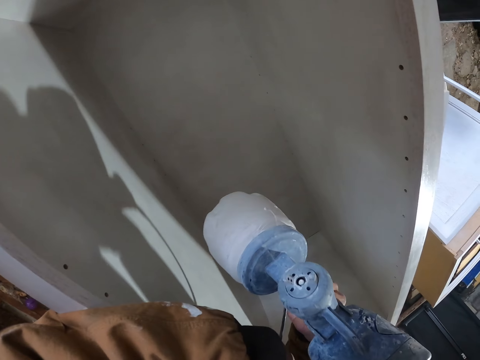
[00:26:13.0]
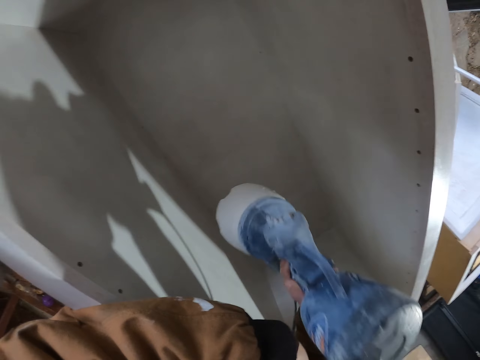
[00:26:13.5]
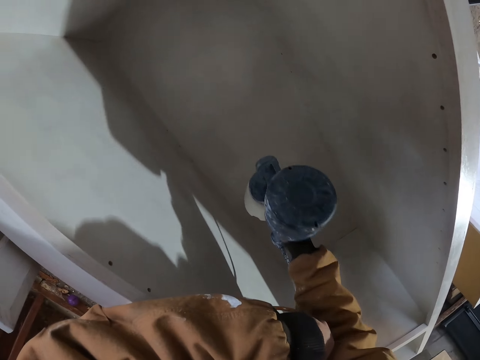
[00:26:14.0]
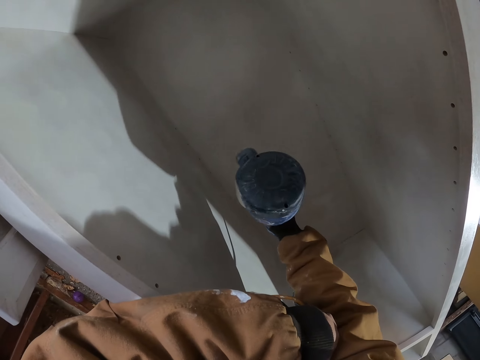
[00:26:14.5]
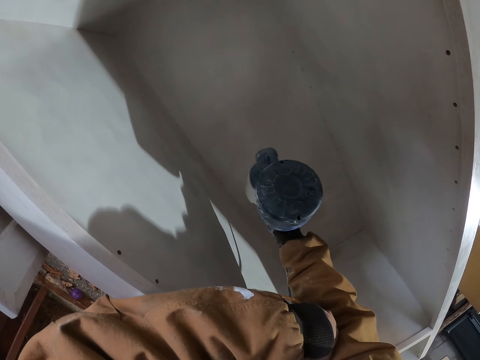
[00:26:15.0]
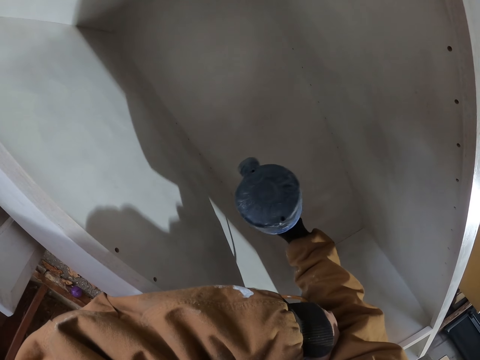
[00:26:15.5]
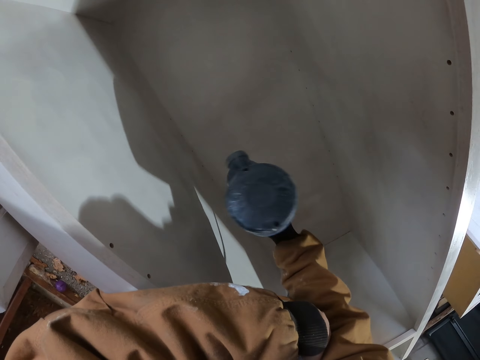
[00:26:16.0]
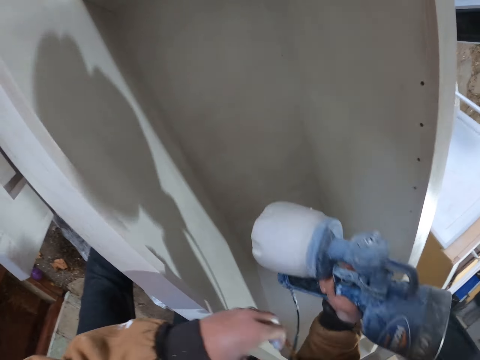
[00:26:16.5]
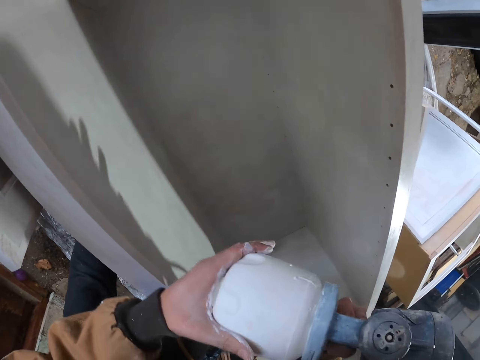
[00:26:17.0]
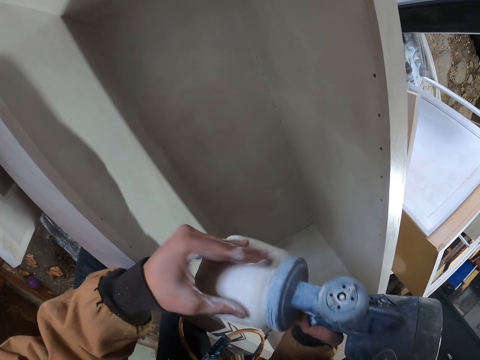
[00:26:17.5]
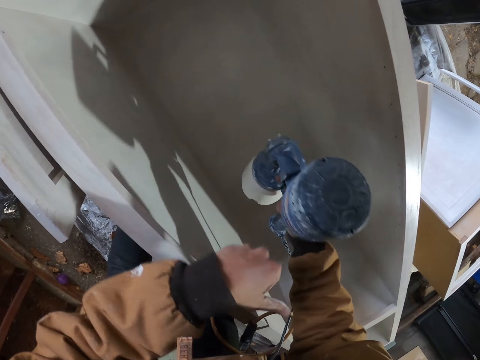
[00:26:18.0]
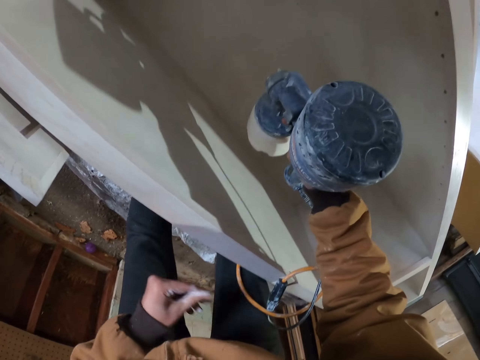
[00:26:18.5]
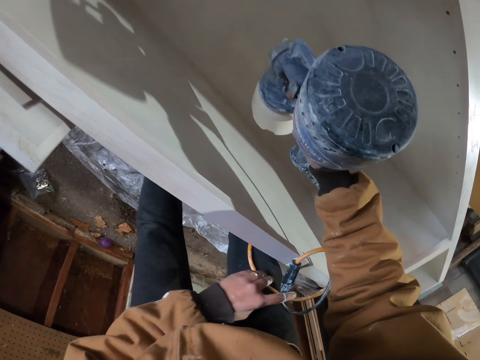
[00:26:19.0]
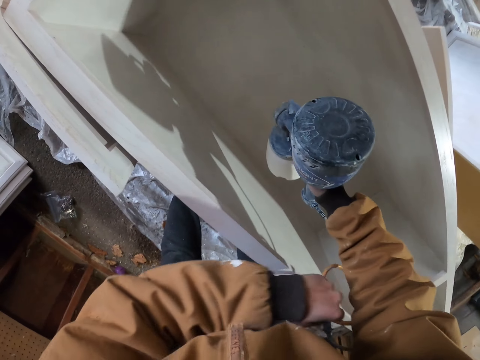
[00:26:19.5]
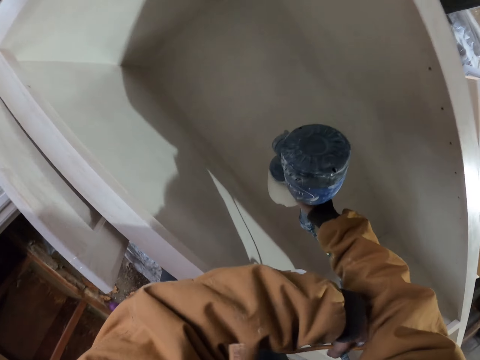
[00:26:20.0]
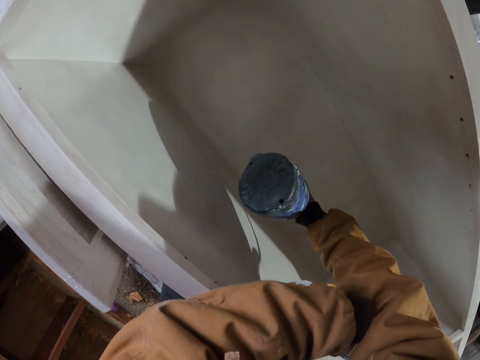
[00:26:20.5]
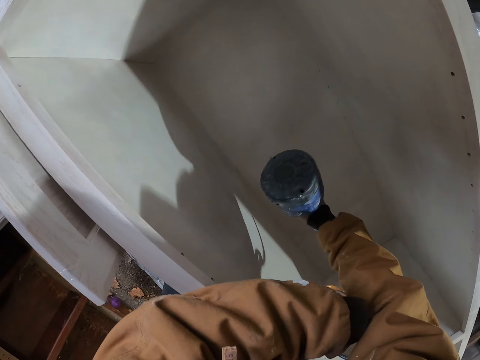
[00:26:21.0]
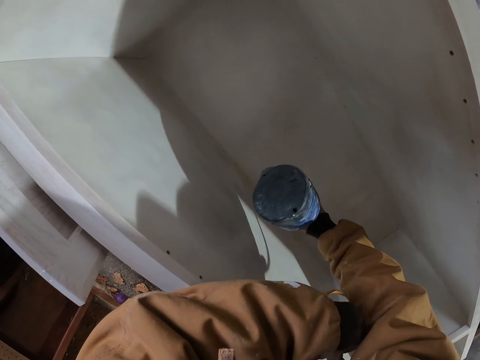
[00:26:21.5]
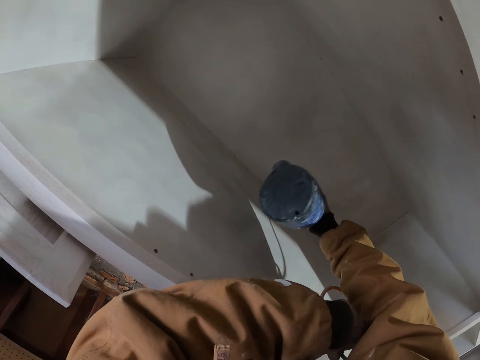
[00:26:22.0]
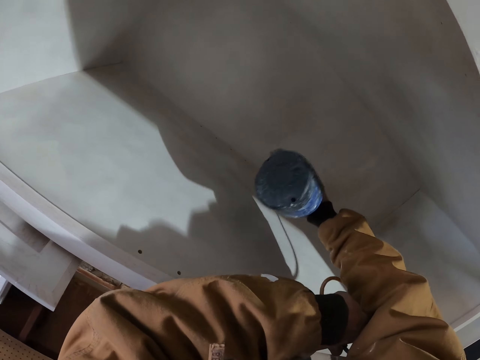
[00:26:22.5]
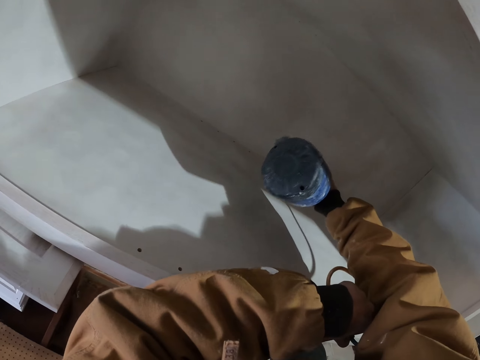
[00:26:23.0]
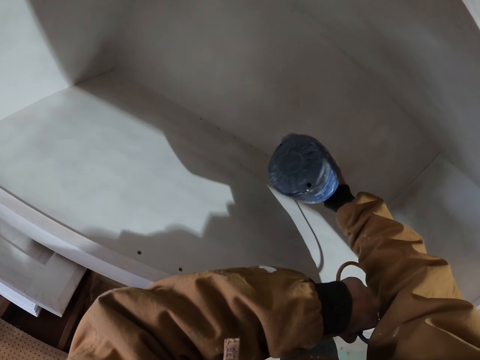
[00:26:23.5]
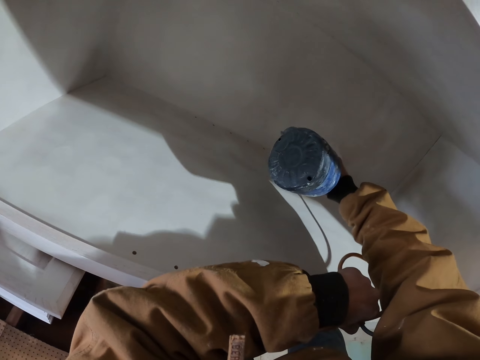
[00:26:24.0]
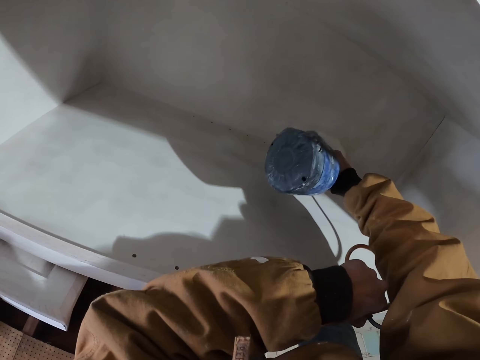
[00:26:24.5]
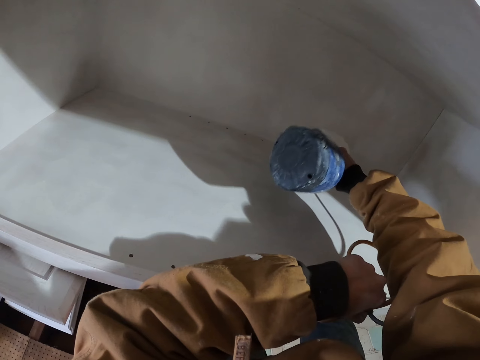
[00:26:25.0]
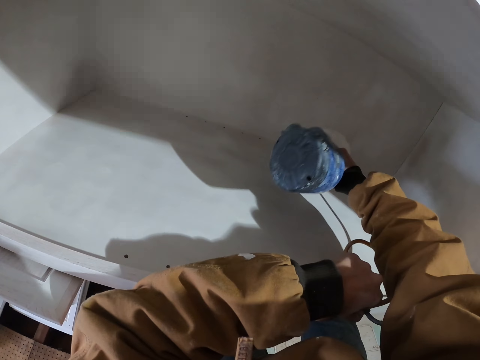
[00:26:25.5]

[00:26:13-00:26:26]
The camera wearer wipes the paint tin with their hand. They move the wire cables. They hold the cable with their hand. They place their hand on the wood. They spray the paint on the wood with the machine.

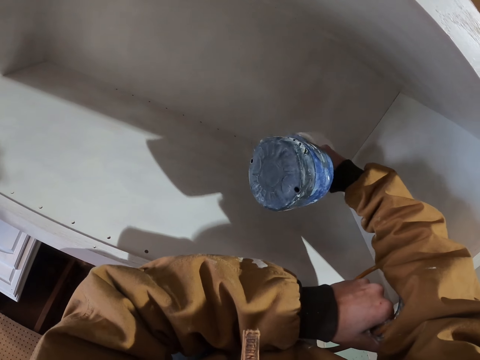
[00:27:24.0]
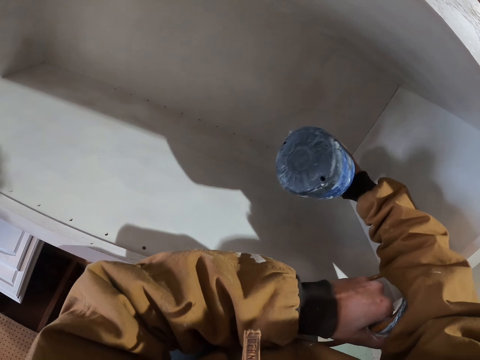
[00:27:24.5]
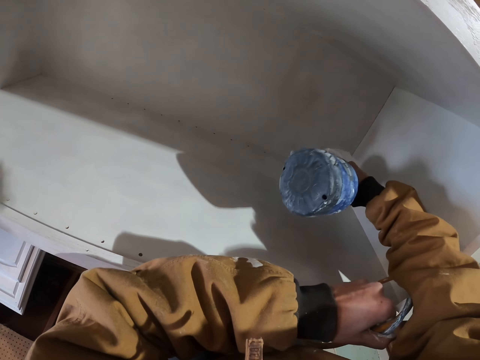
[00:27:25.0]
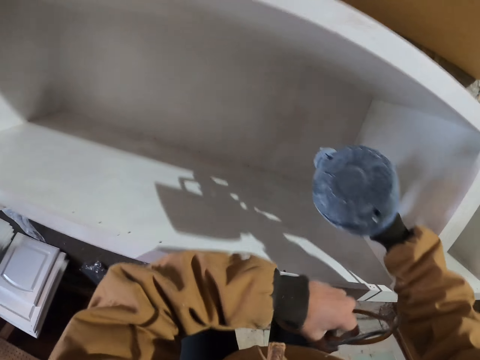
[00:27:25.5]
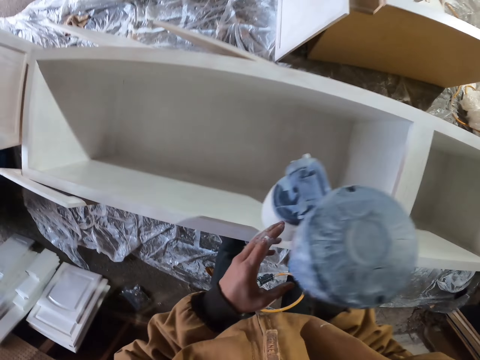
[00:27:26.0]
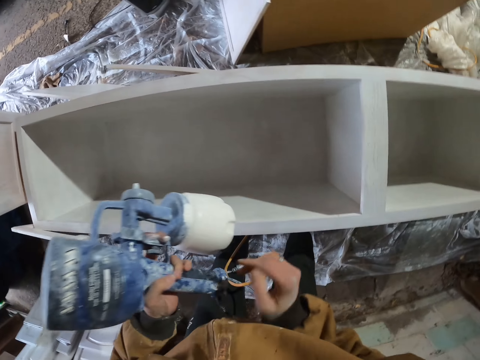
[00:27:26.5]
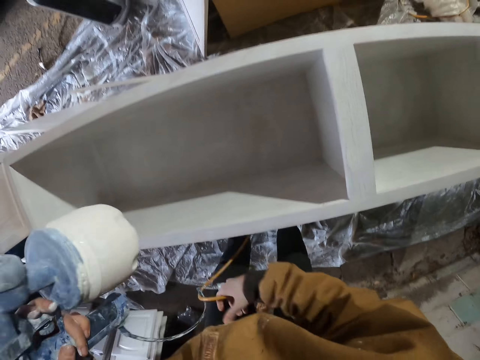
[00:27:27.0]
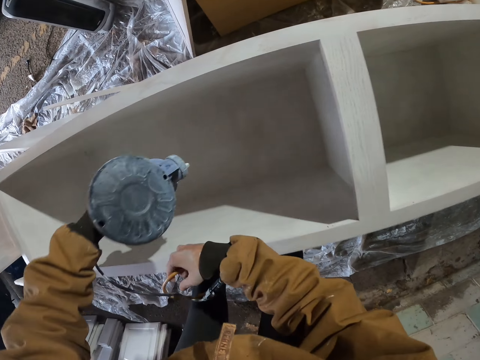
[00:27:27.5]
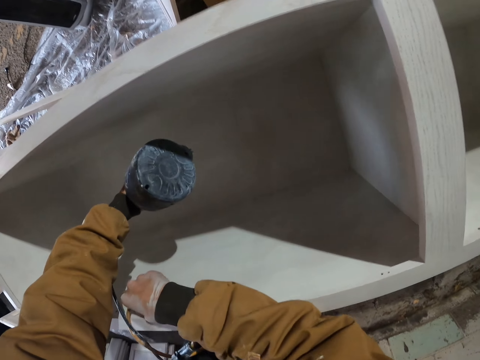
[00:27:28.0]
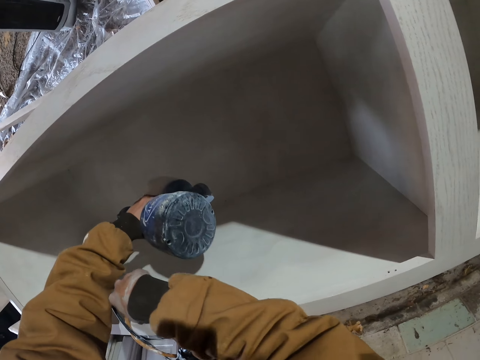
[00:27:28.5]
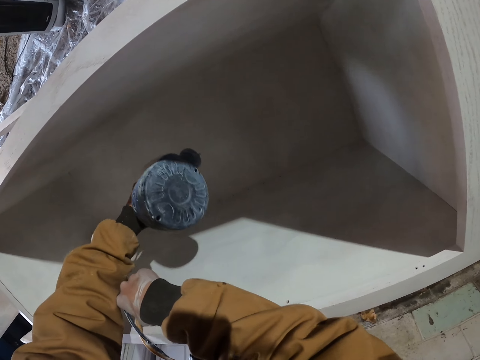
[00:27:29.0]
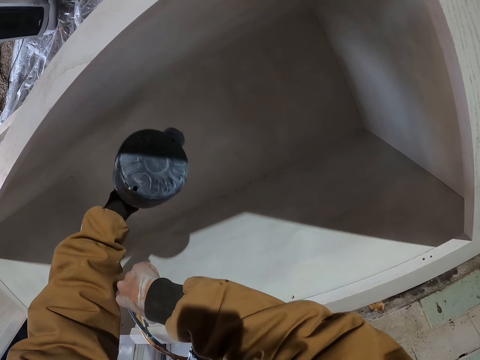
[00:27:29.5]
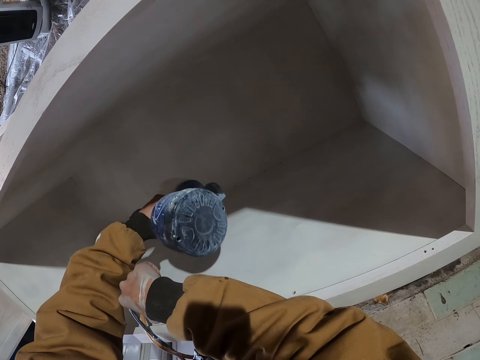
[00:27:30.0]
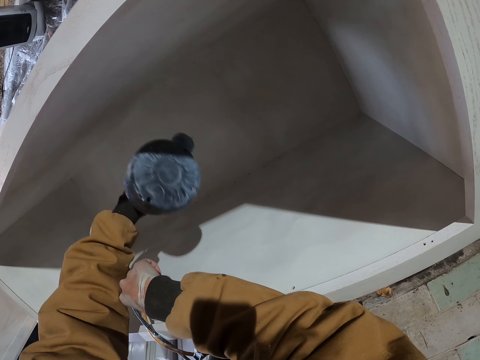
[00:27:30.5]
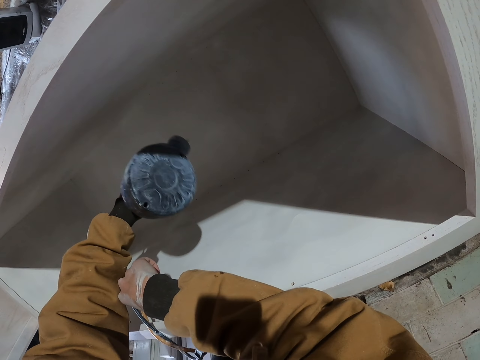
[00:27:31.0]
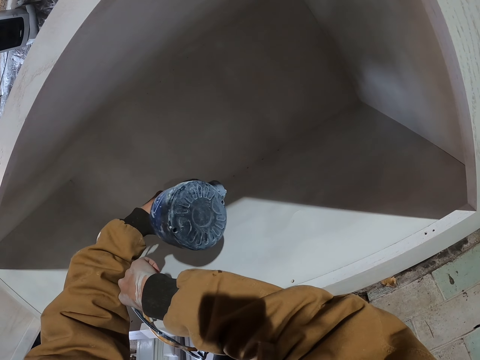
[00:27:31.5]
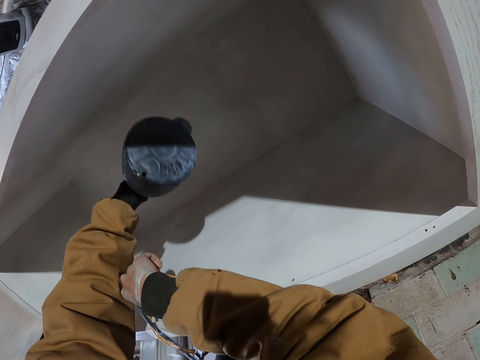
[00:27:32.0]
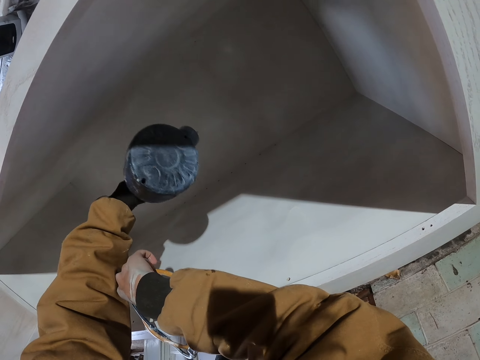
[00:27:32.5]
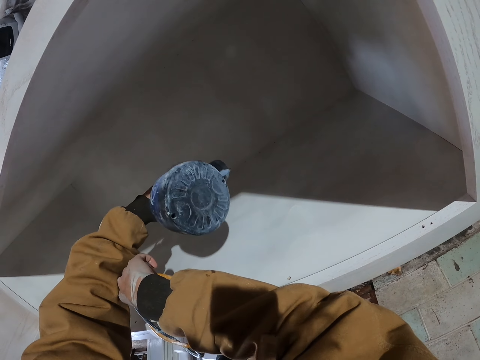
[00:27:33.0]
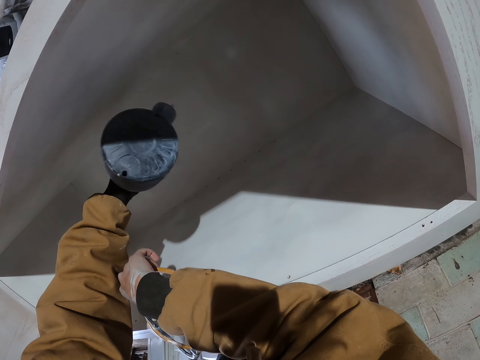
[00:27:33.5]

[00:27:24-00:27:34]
The camera wearer pulls the paint spray gun off the box. He exchanges the spray paint gun to the left hand. He picks up a cable, bends, supports his hand on the box, and paints the box with the paint spray gun.

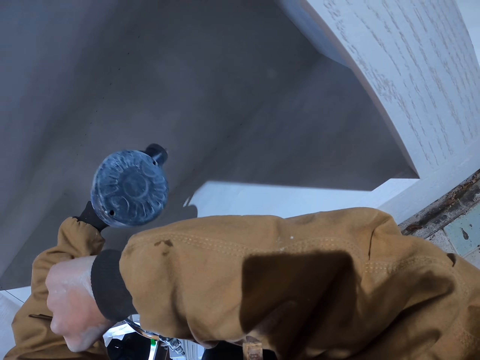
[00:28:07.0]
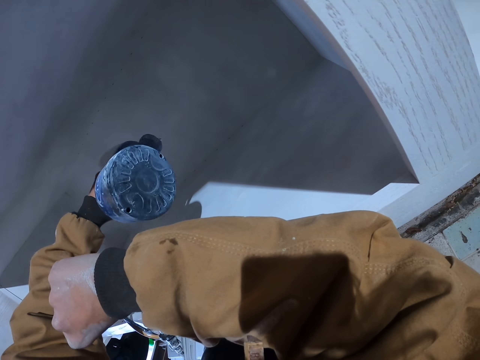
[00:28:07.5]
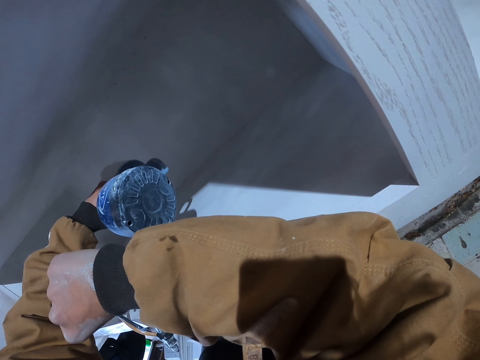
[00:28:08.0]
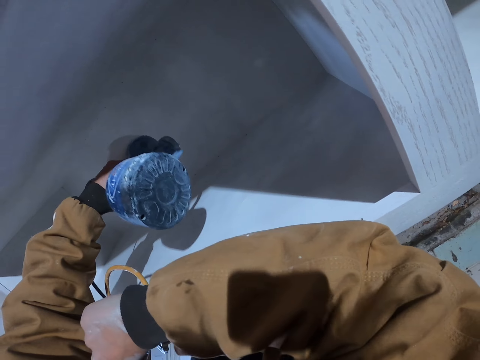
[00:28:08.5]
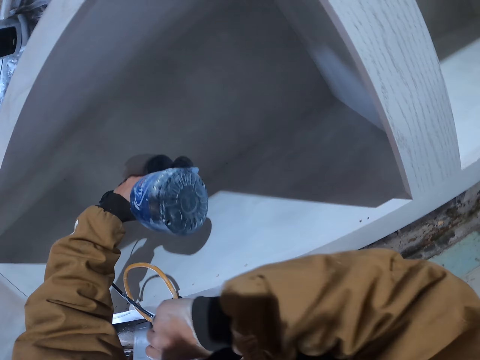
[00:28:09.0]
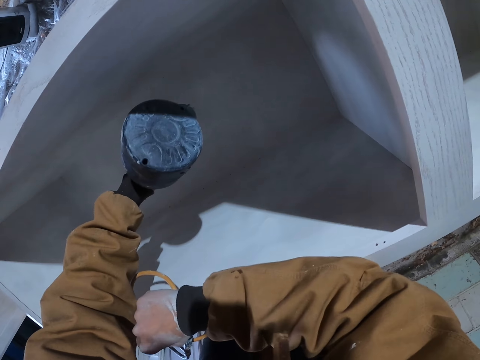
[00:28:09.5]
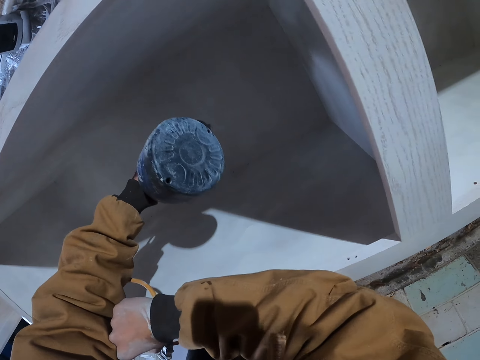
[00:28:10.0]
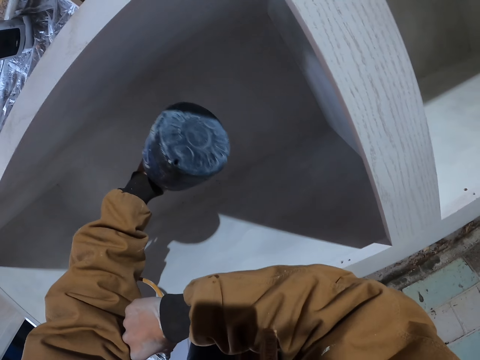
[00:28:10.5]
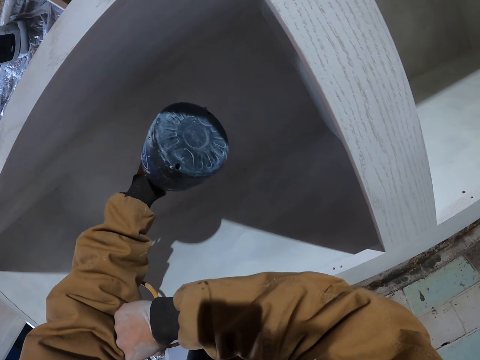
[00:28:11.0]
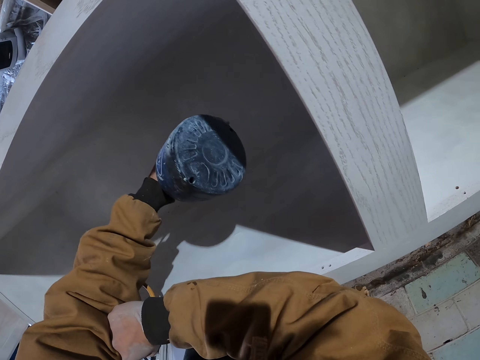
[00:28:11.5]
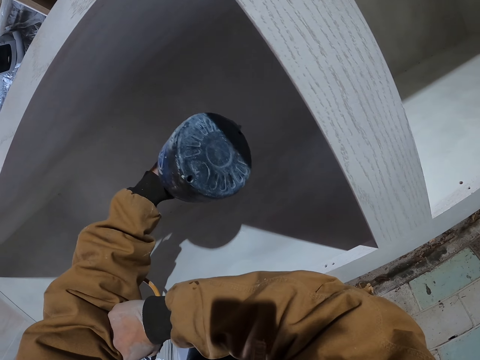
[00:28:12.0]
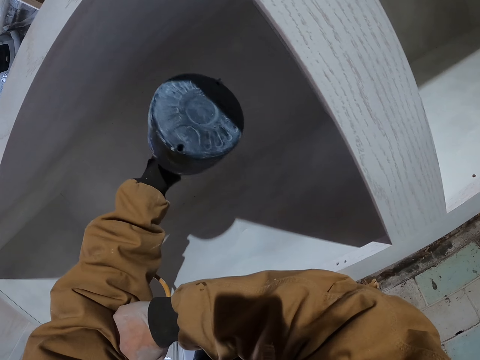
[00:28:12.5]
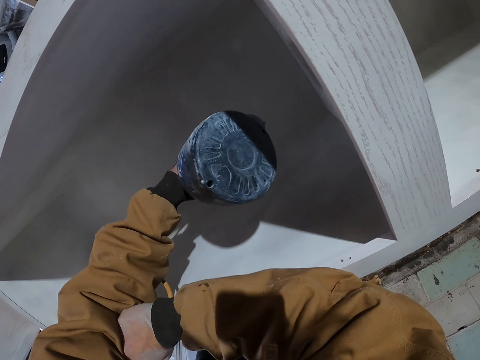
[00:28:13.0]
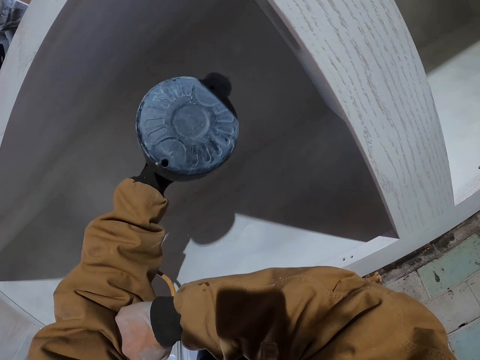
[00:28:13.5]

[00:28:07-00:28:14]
The camera wearer pulls his hand off the box. He supports his hand on the box. He paints the box with a paint spray gun.
